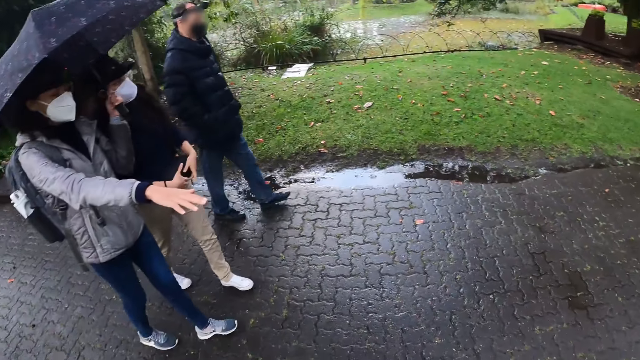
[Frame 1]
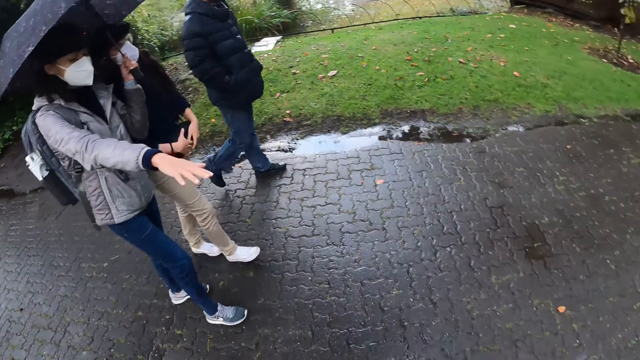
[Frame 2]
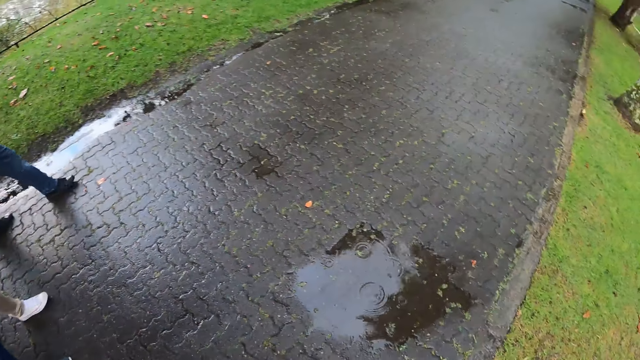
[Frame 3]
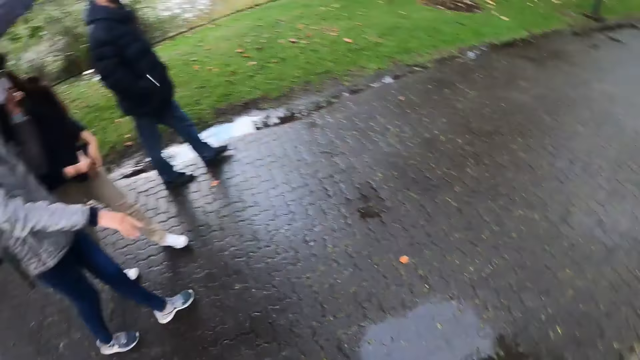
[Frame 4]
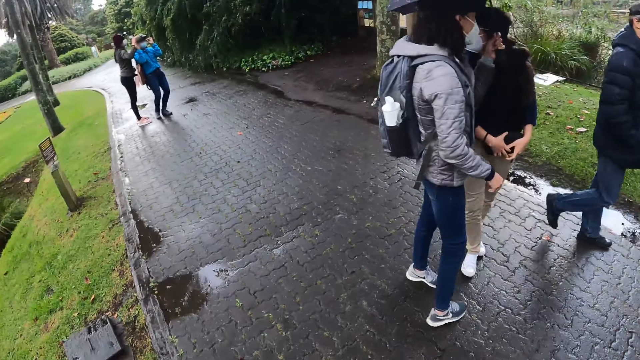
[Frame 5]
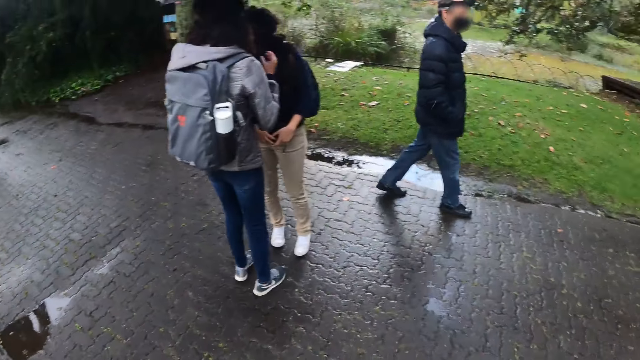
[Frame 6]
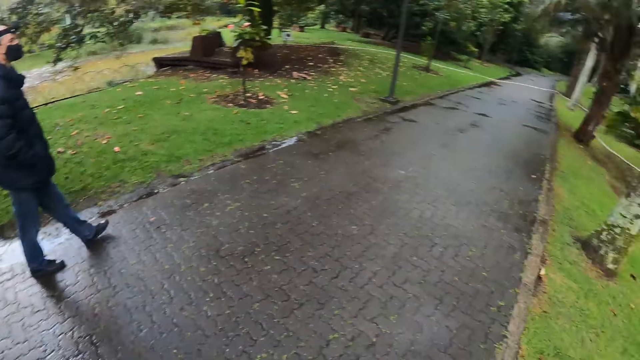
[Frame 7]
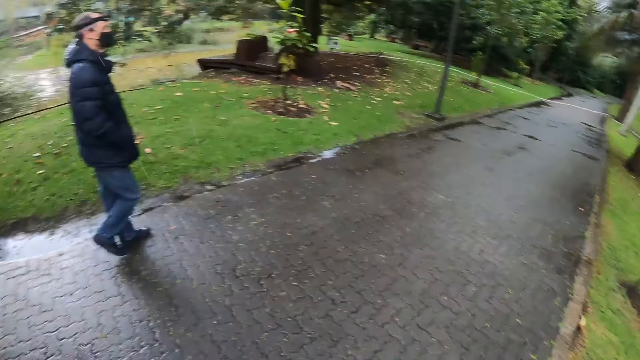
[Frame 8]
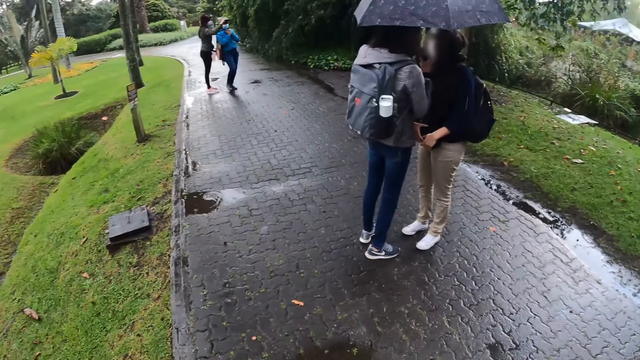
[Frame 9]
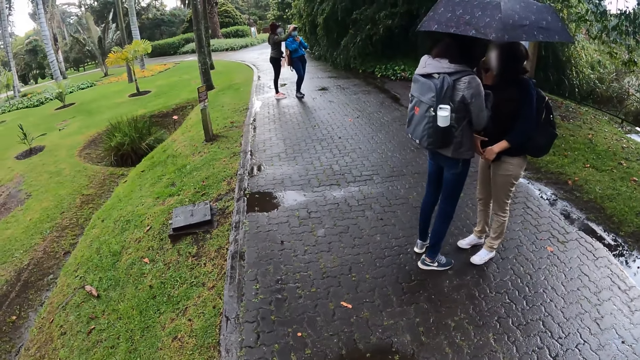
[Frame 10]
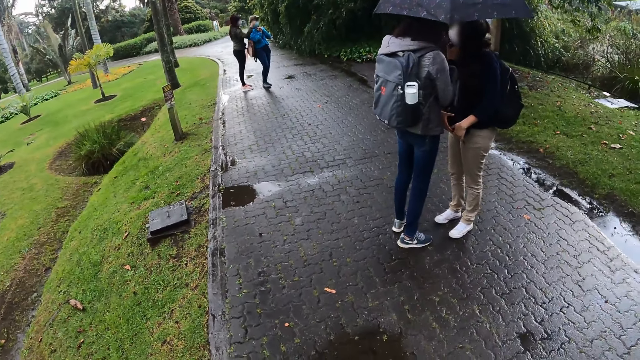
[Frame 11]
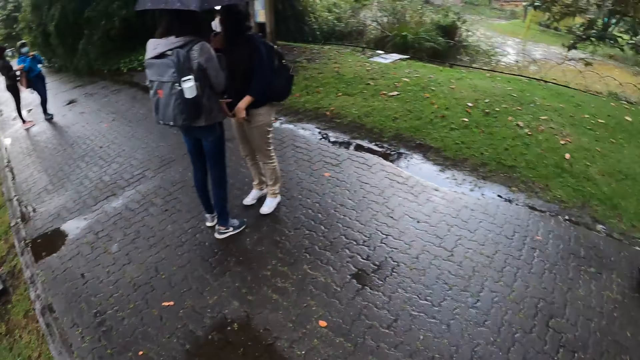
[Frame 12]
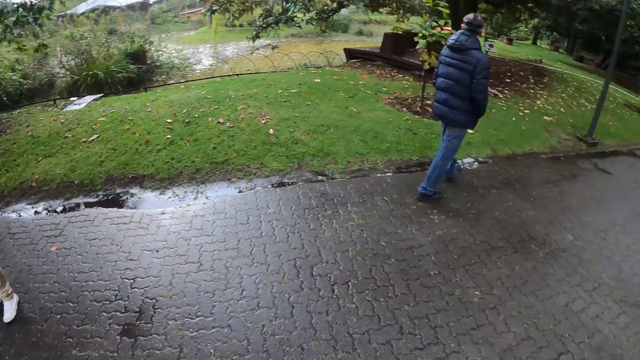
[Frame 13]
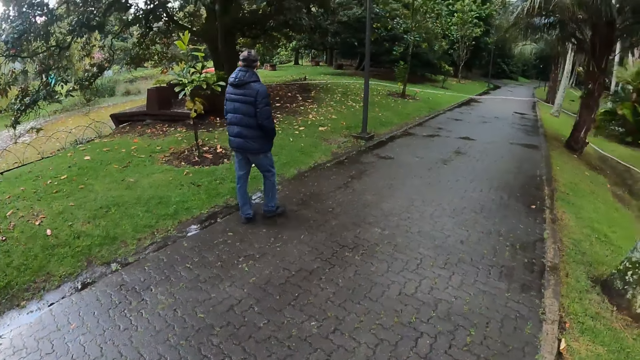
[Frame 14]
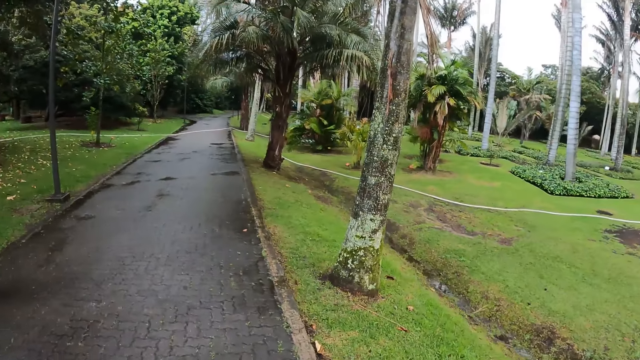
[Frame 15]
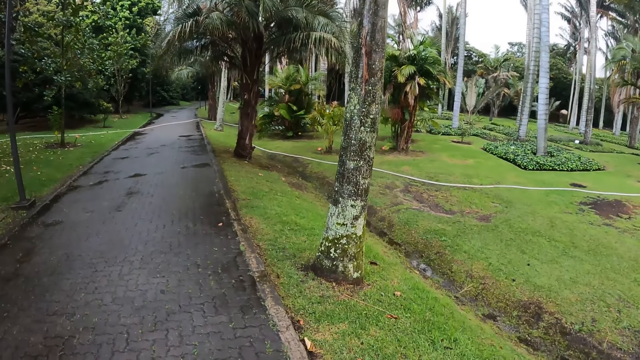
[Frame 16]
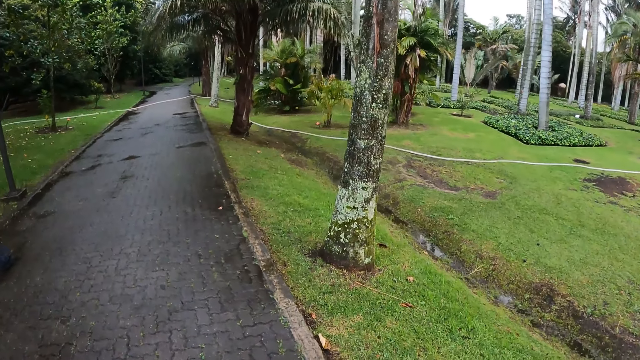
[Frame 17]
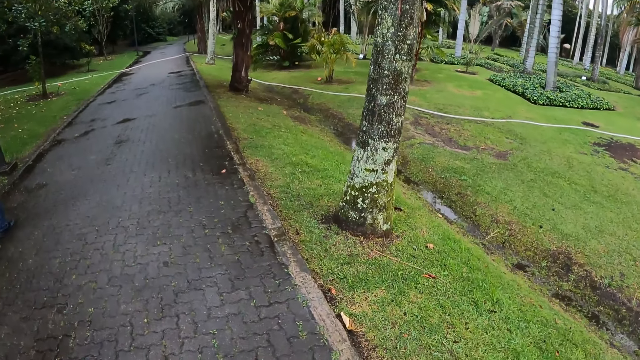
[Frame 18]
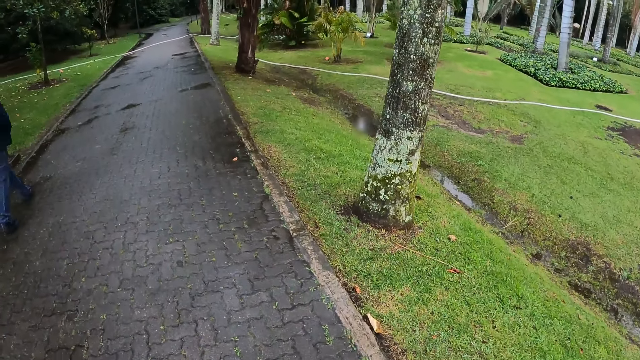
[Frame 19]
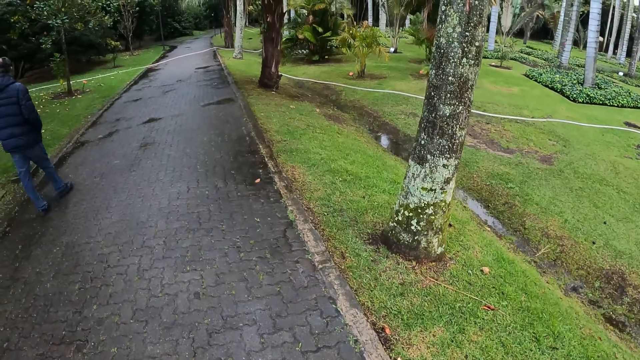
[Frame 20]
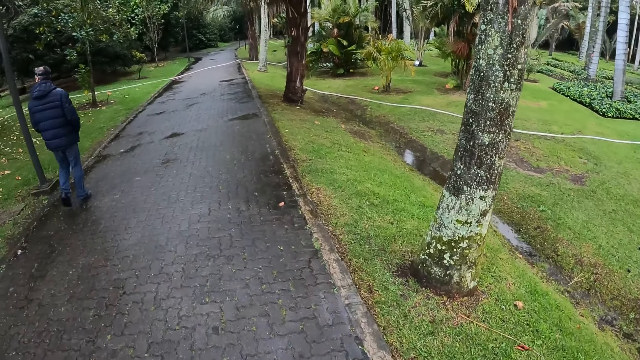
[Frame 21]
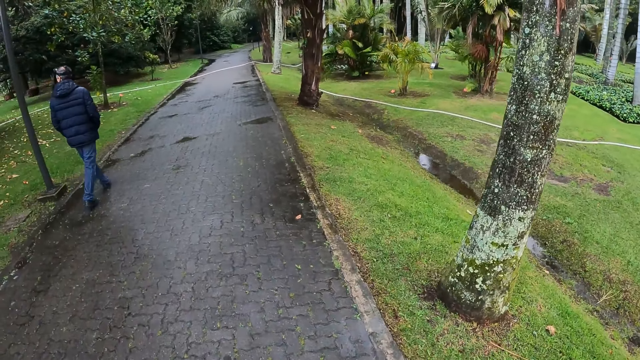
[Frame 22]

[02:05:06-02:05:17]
The camera wearer walks along the road.

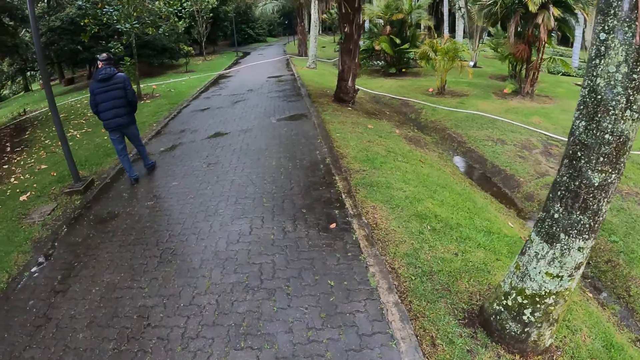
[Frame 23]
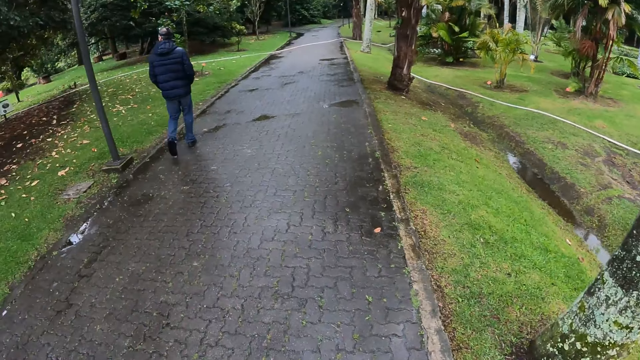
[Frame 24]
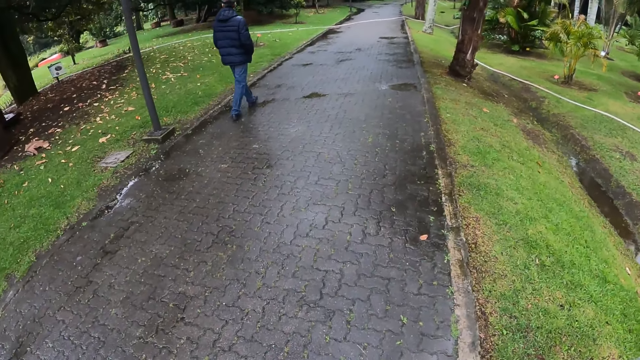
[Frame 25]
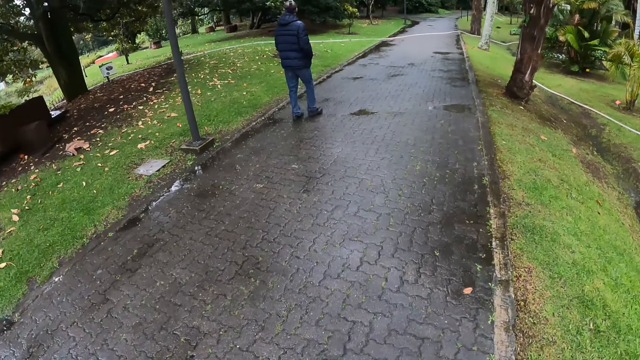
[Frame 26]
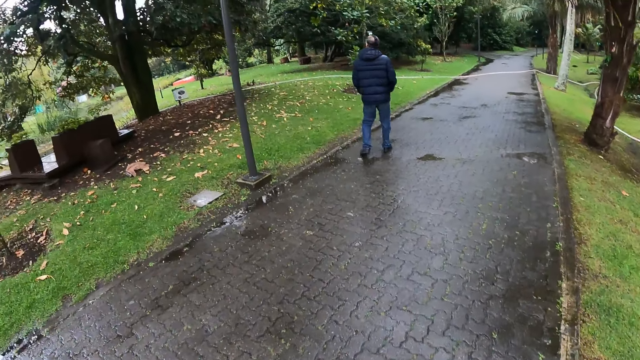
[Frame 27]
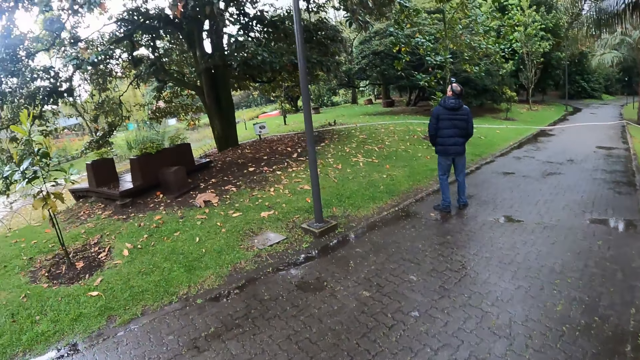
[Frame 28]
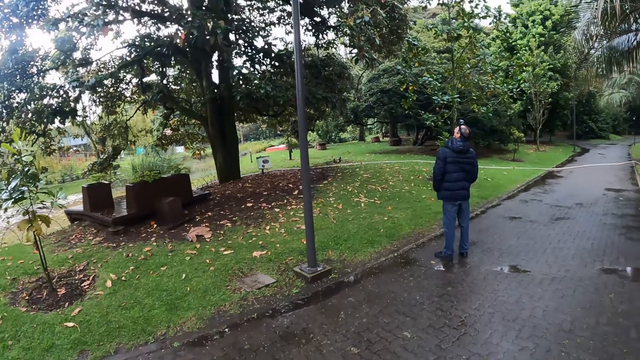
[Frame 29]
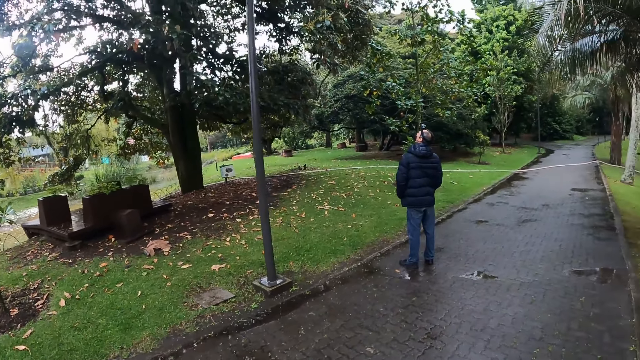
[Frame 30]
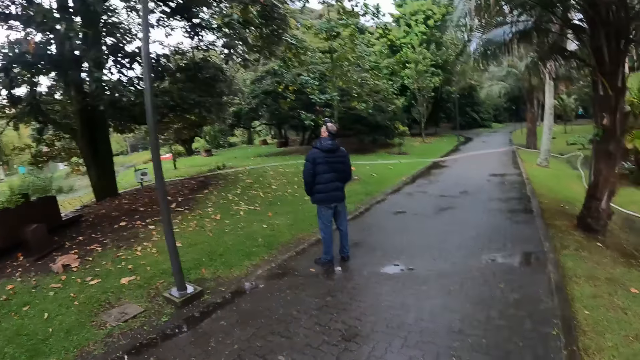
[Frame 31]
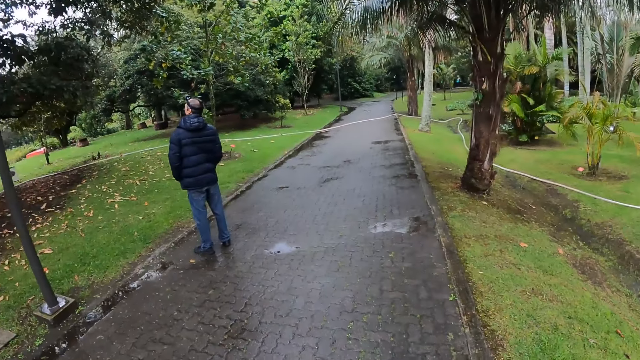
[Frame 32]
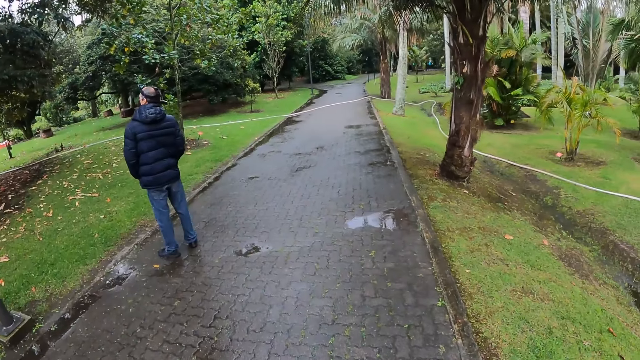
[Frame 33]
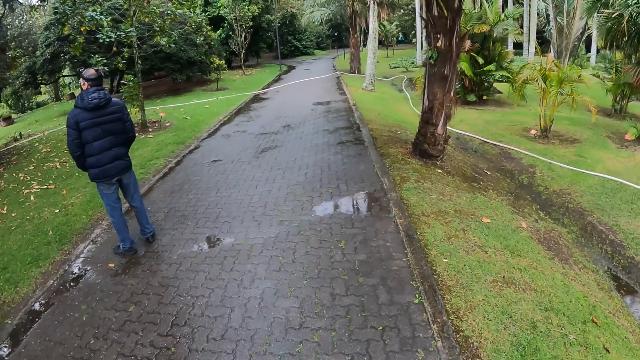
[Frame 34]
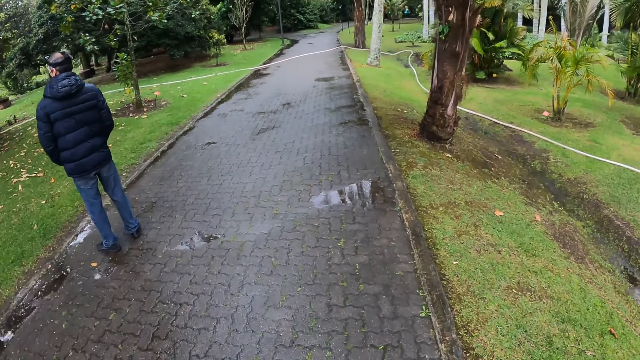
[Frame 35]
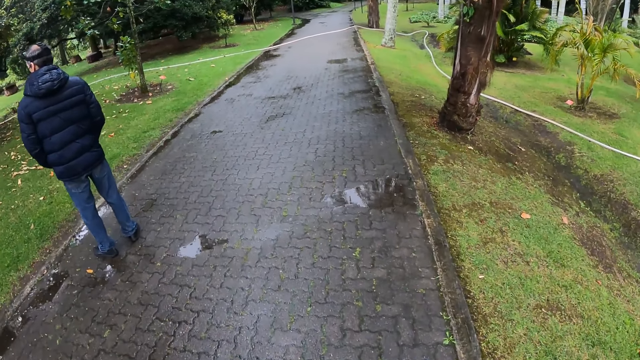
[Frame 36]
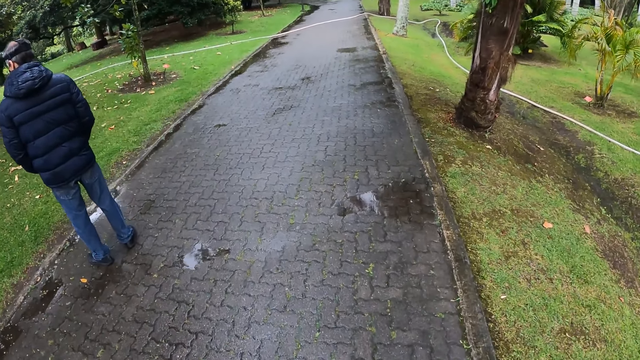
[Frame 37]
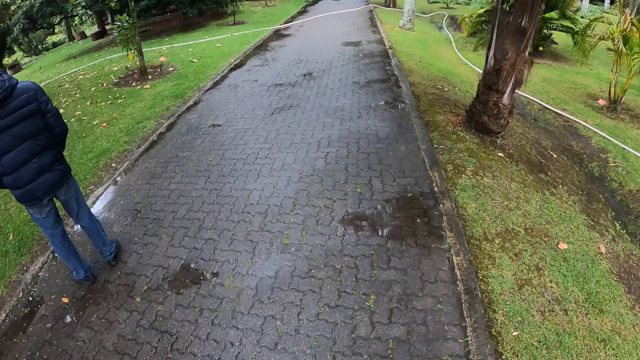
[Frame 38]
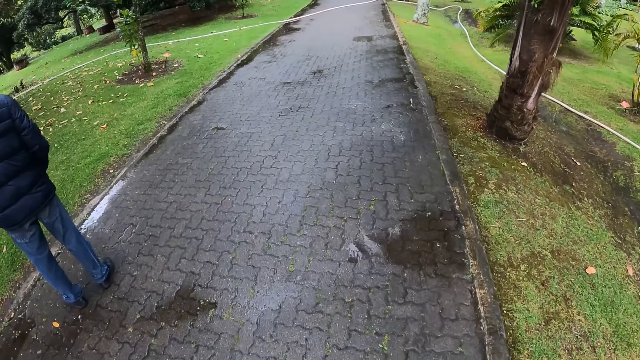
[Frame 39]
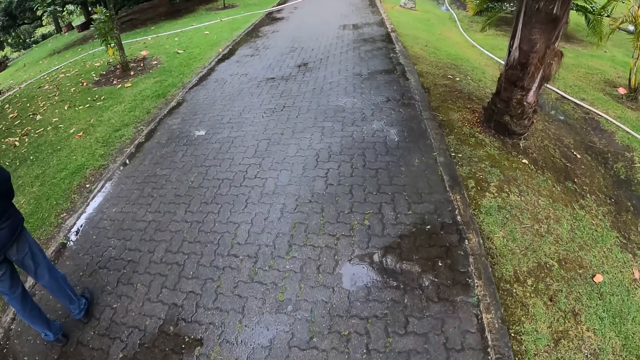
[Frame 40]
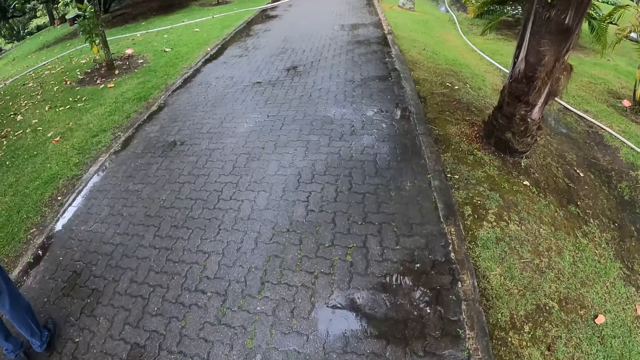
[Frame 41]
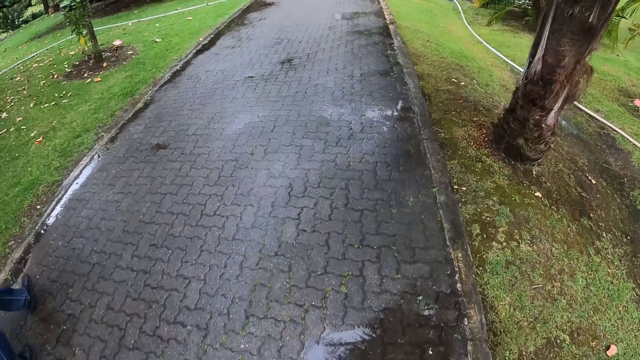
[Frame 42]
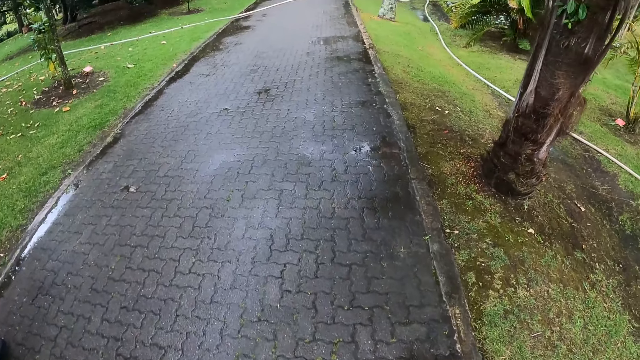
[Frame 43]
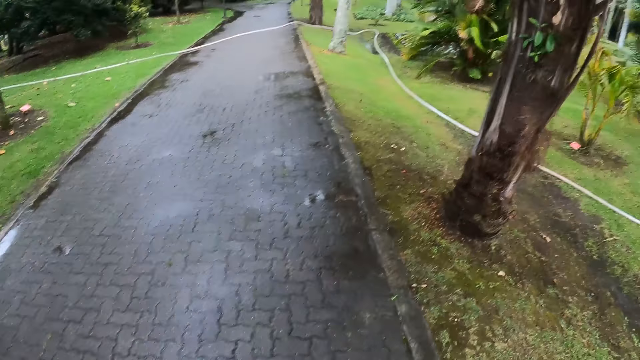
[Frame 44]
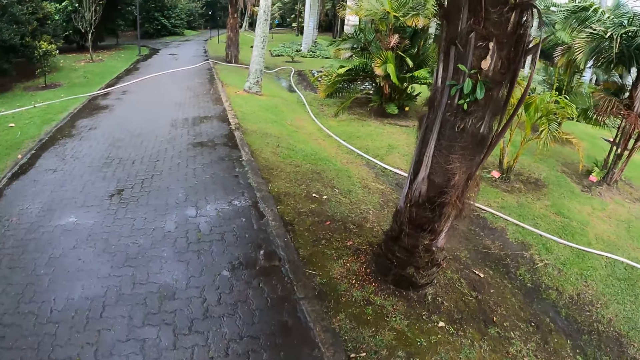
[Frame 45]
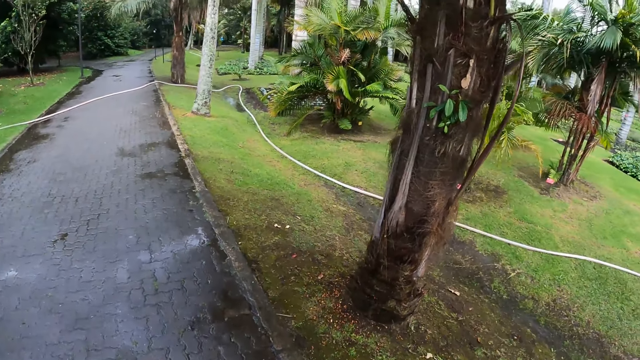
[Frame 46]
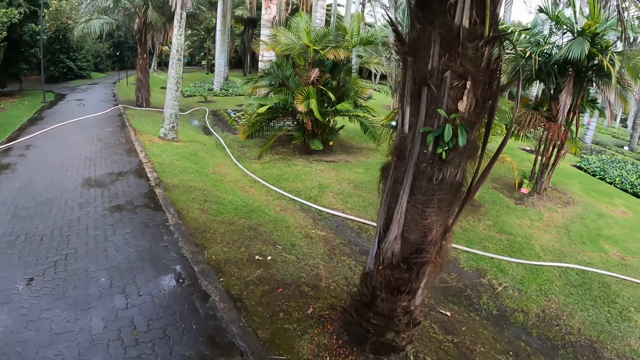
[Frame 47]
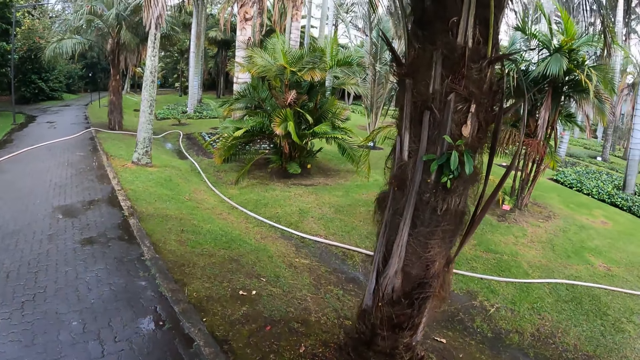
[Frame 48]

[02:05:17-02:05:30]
The camera wearer looks around the compound. They walk along the road.
